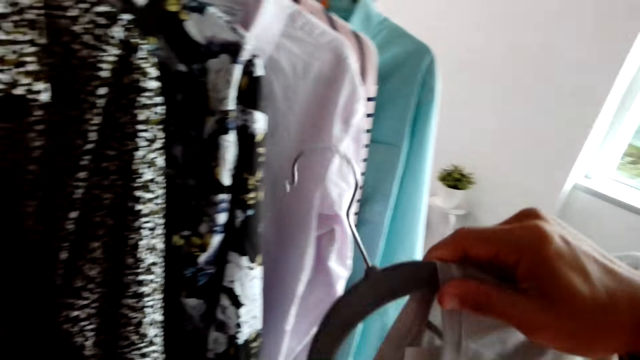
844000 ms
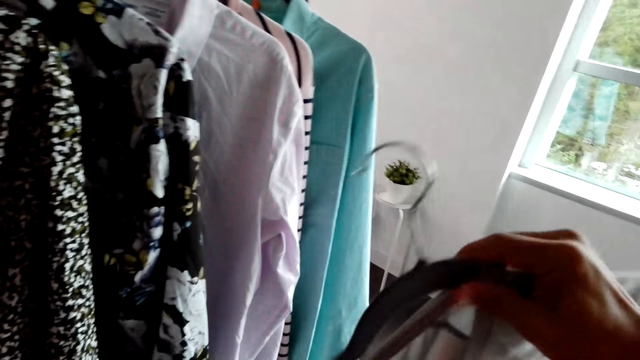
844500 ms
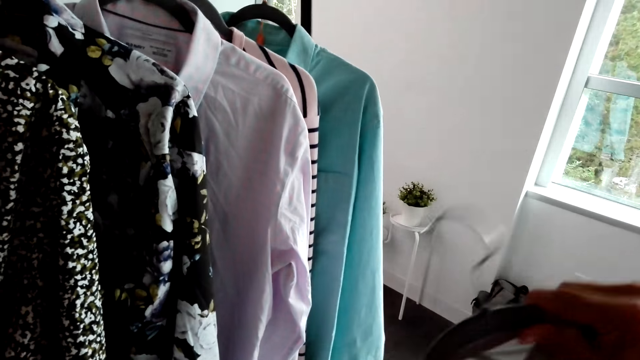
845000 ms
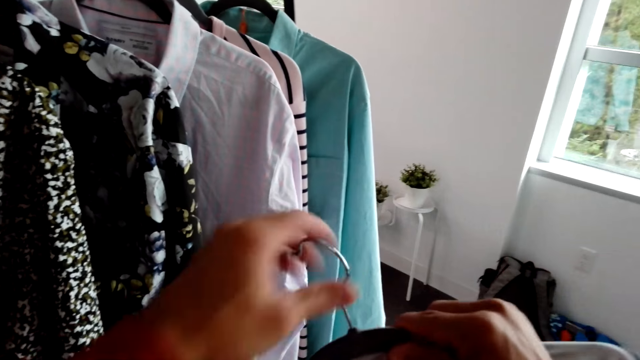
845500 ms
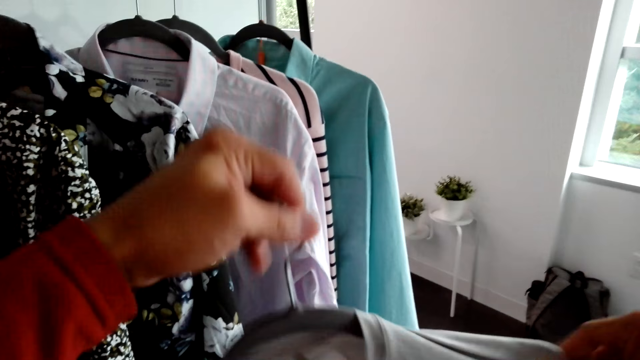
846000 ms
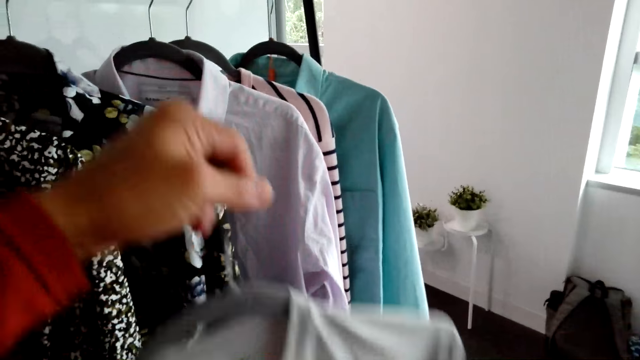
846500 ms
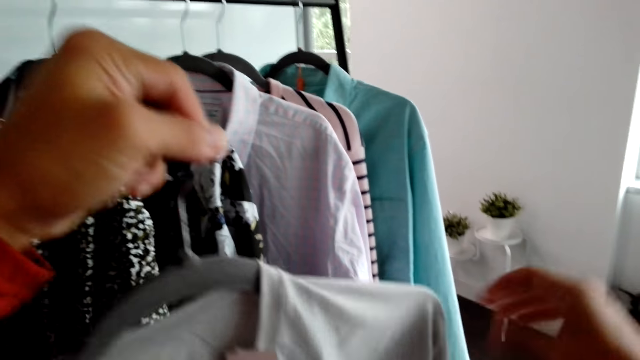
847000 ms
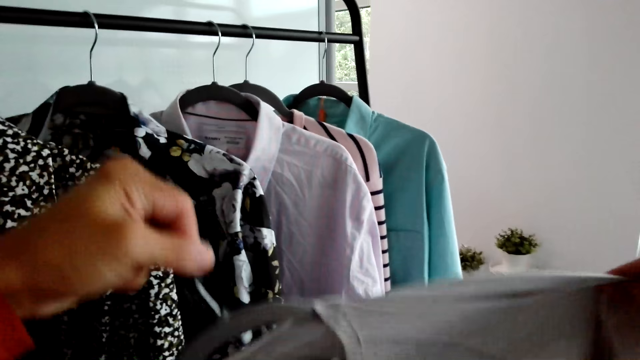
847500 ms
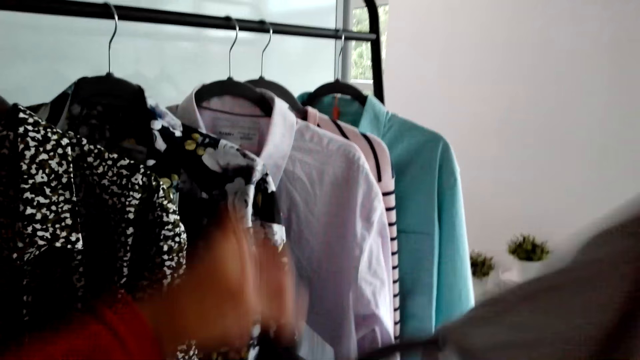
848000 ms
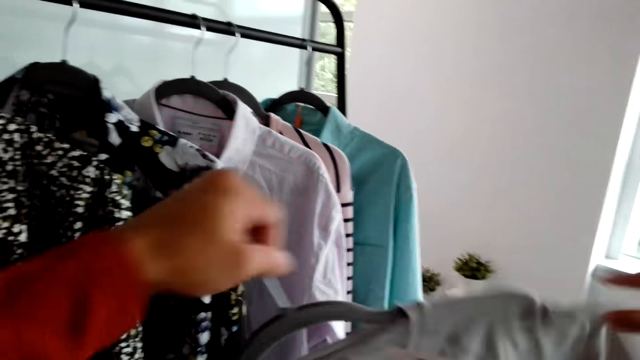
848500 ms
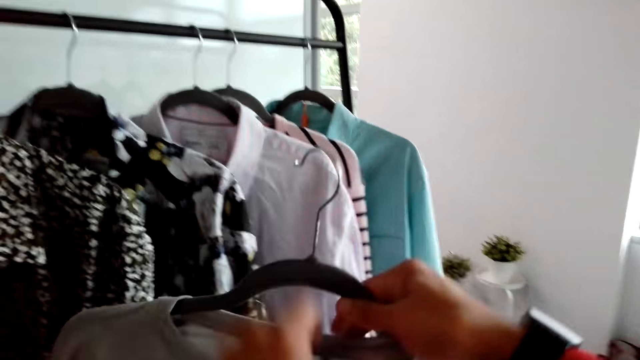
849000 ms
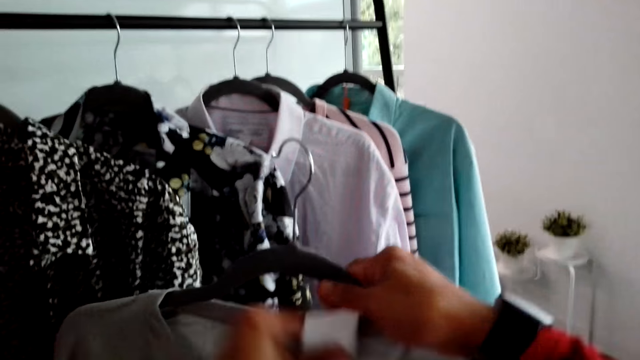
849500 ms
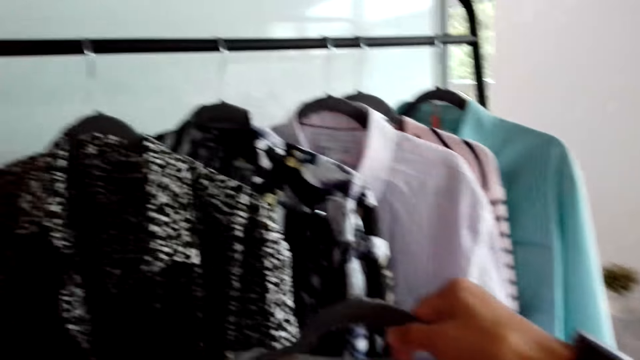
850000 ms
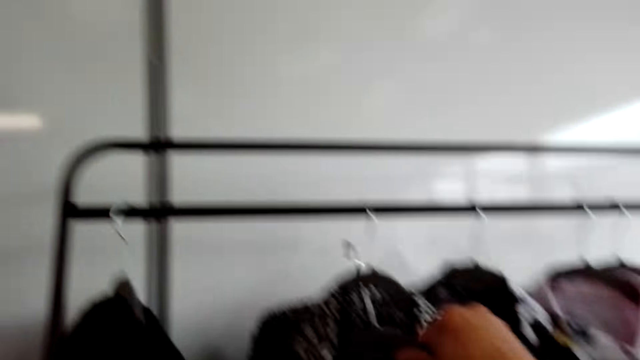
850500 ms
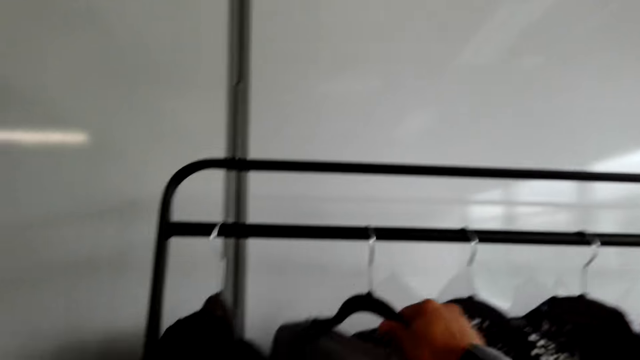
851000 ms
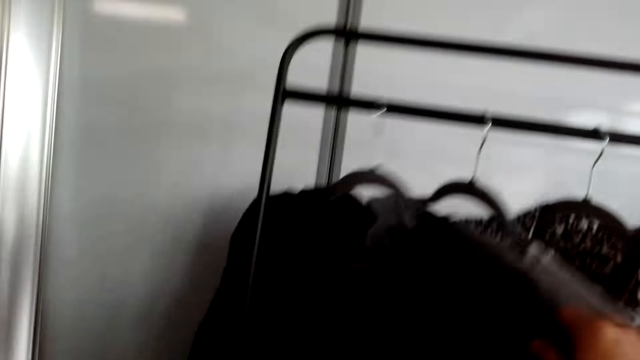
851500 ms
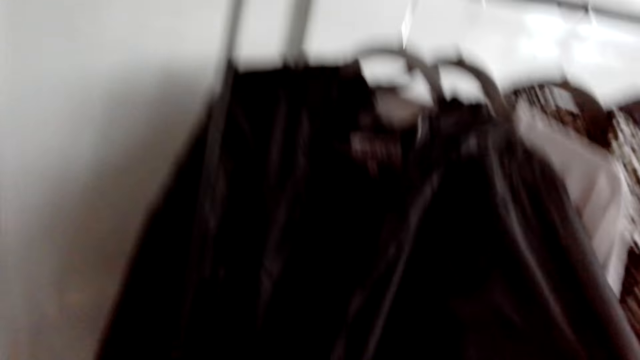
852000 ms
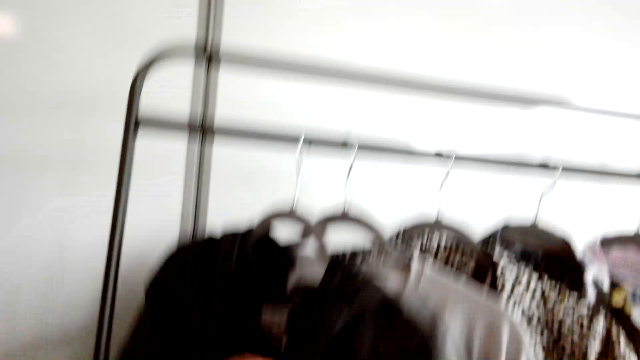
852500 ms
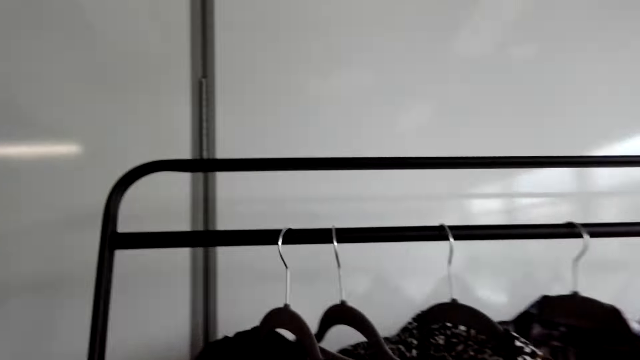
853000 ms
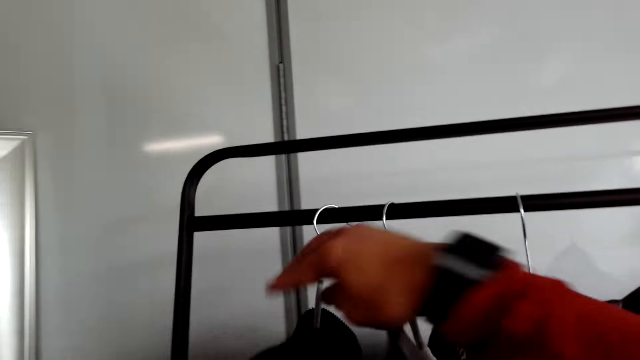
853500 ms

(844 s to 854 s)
The camera wearer converses with the man. They adjust a cloth on the hanger. They place the cloth on the stand.

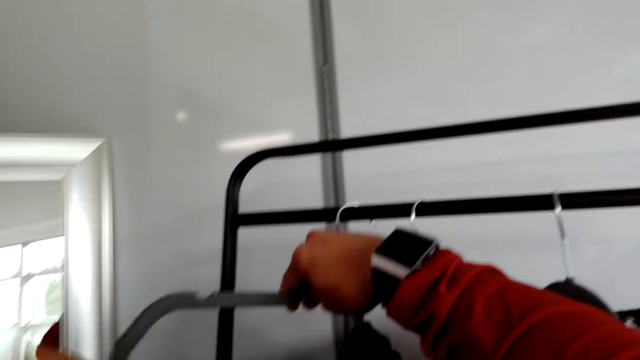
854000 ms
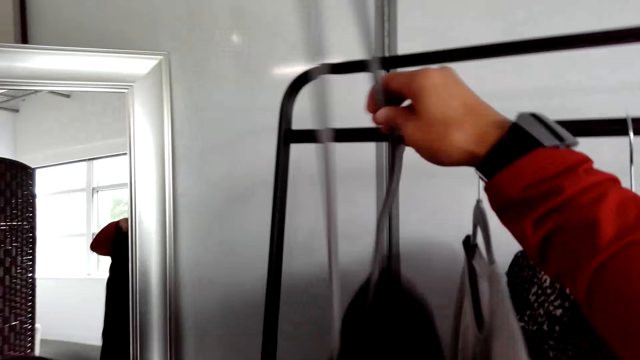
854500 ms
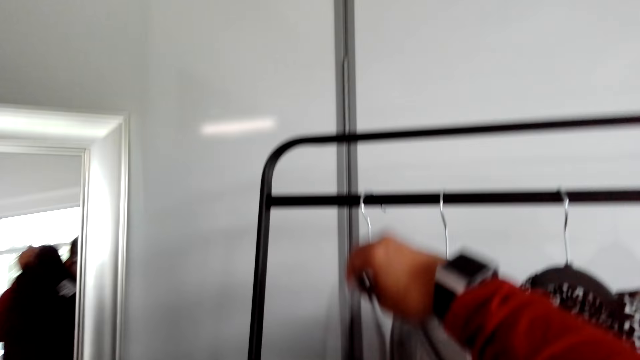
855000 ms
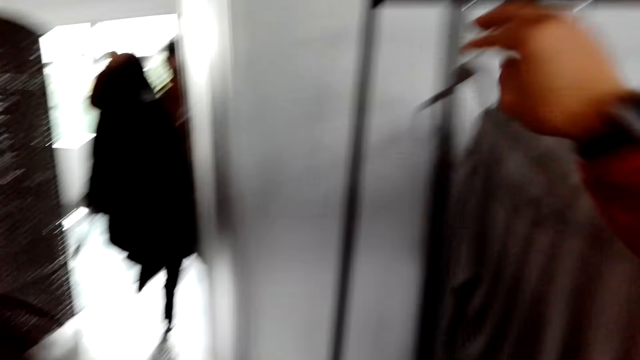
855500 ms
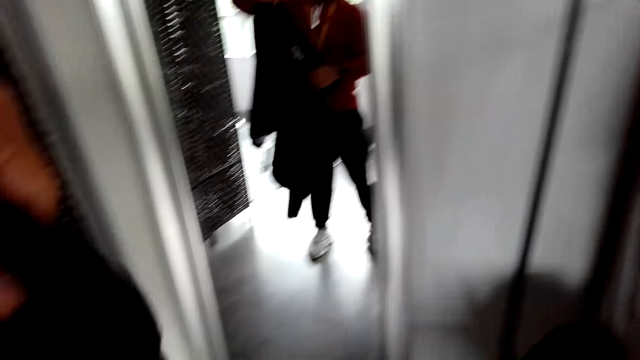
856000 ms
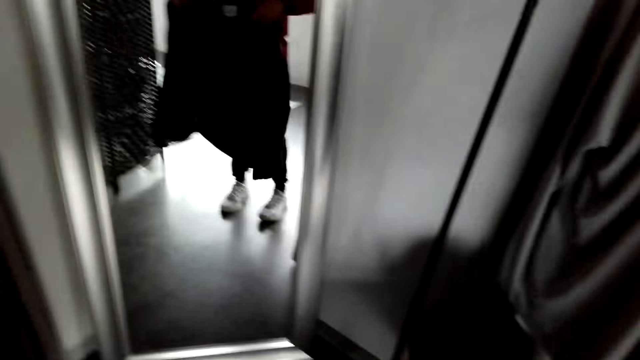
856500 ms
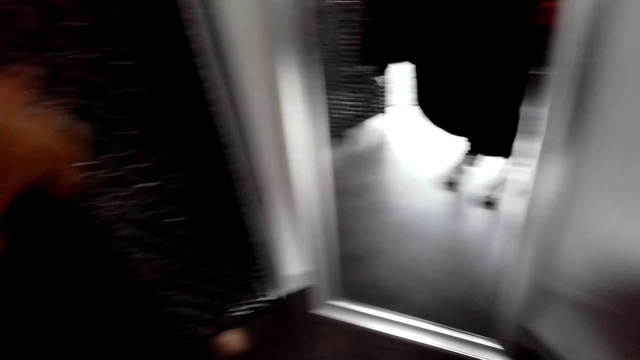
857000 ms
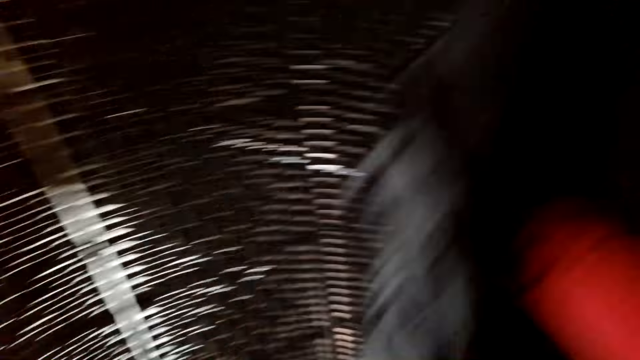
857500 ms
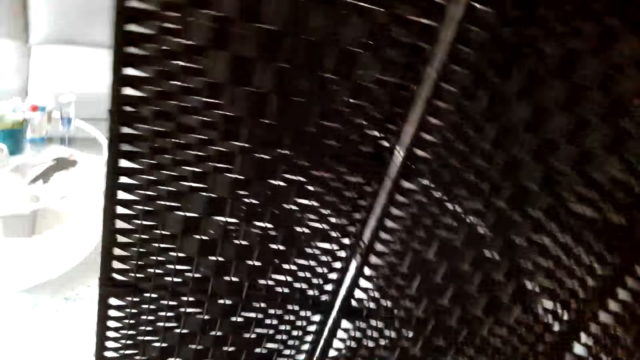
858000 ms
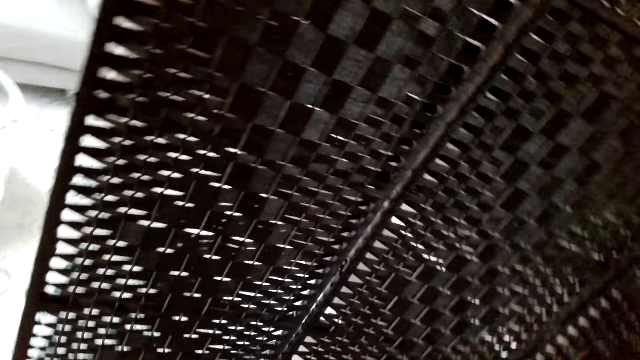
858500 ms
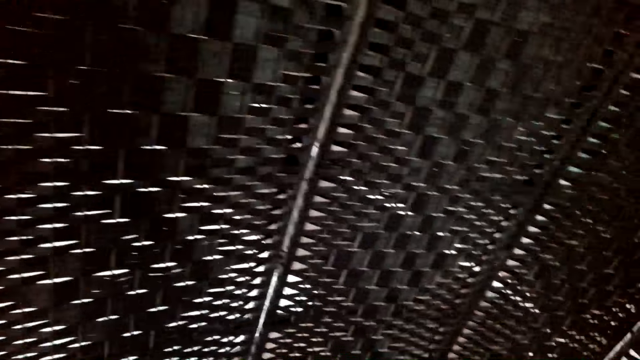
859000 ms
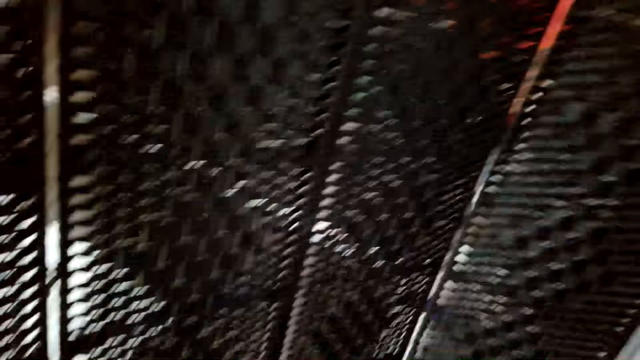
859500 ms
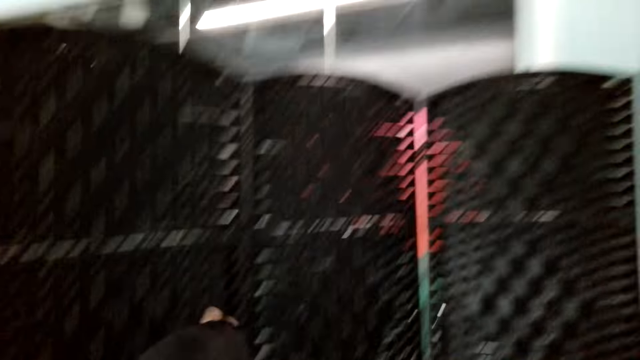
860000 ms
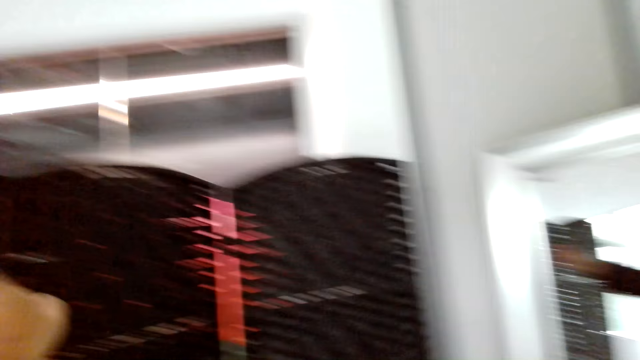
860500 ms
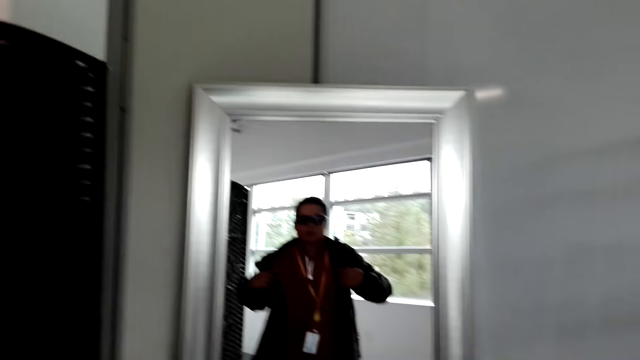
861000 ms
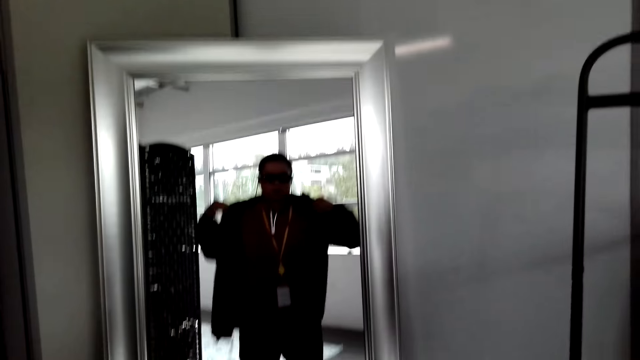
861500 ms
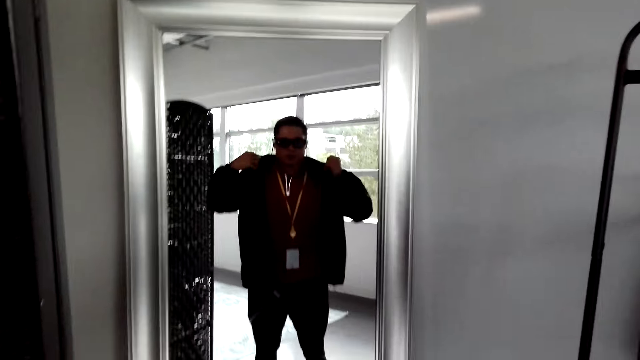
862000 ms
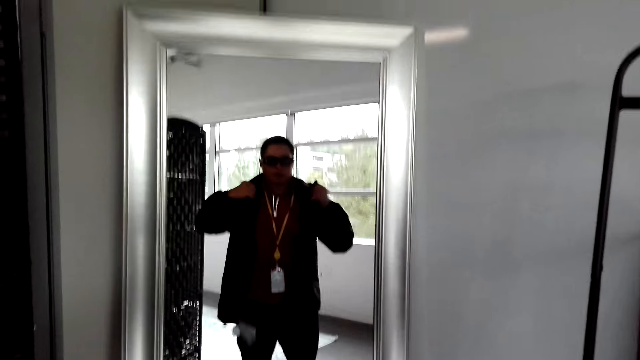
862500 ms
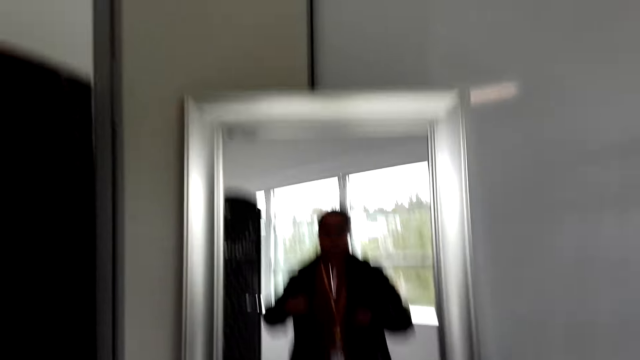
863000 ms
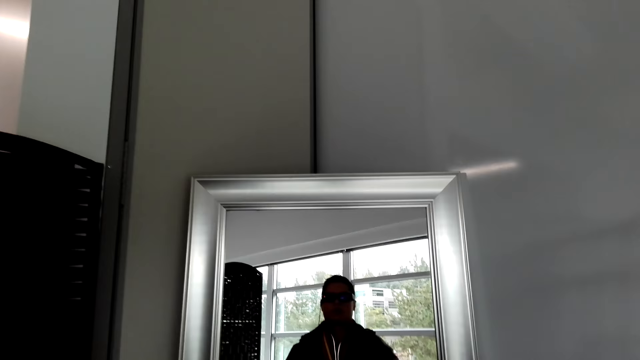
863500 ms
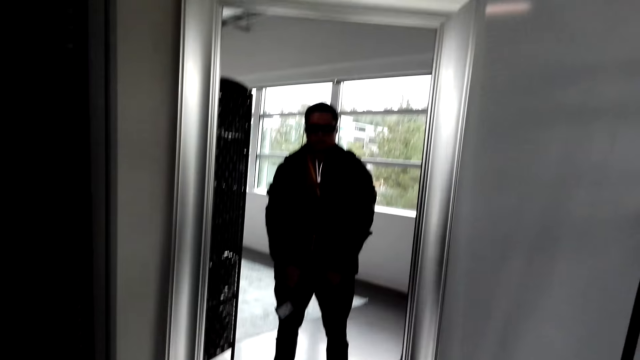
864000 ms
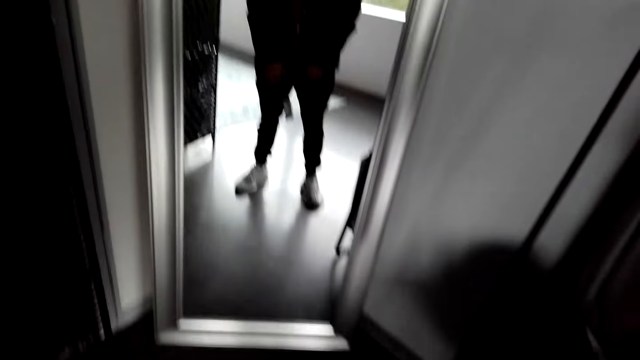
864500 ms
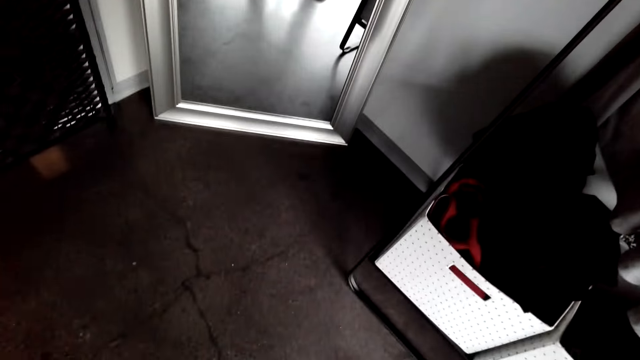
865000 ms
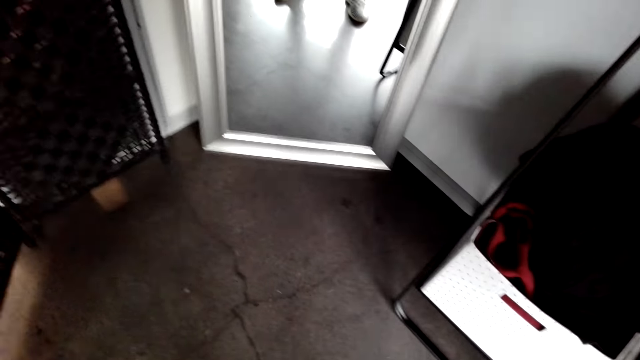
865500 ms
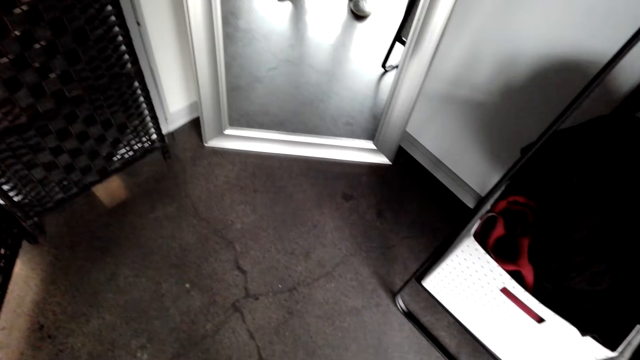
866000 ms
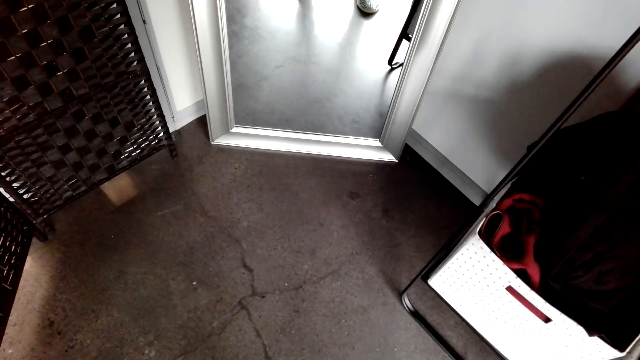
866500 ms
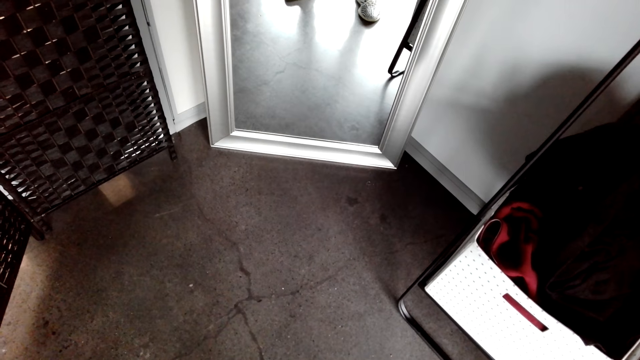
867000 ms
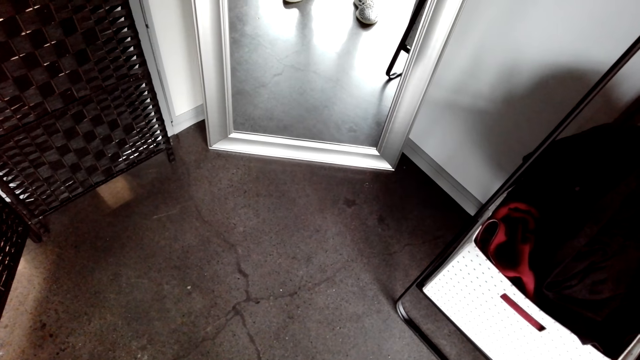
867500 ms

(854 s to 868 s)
The camera wearer removes a jacket from the stand. They hold a cloth. They wear the jacket. They look around the room. They adjust the jacket.
